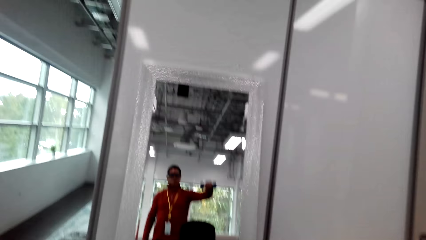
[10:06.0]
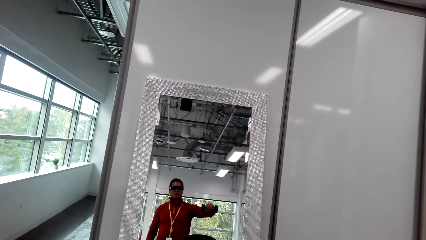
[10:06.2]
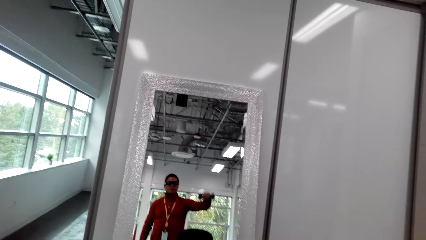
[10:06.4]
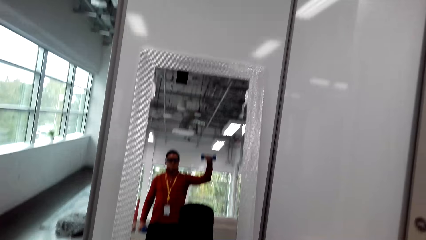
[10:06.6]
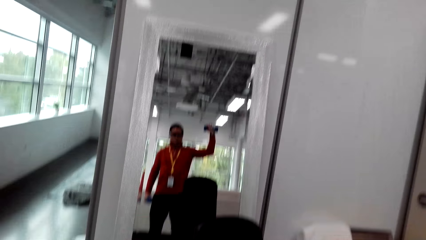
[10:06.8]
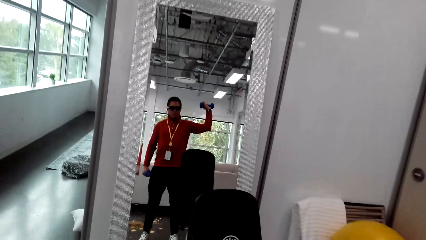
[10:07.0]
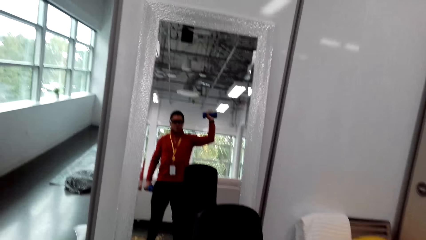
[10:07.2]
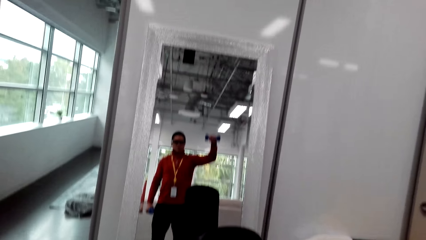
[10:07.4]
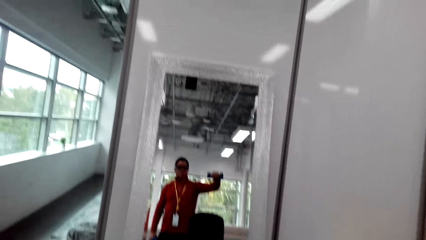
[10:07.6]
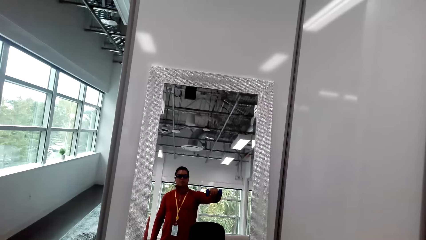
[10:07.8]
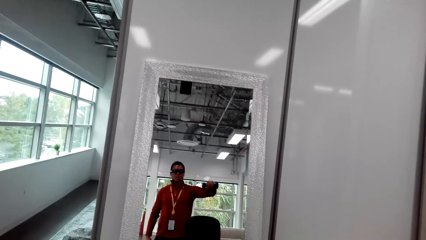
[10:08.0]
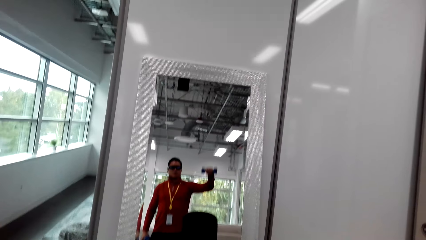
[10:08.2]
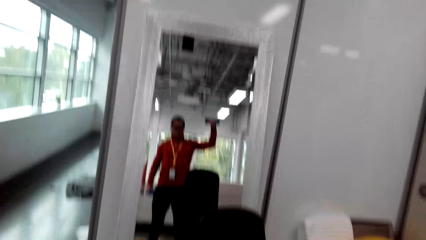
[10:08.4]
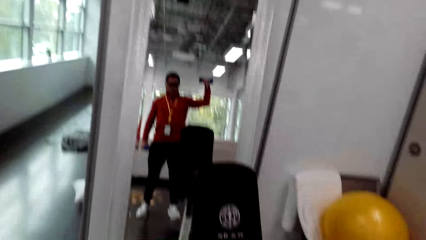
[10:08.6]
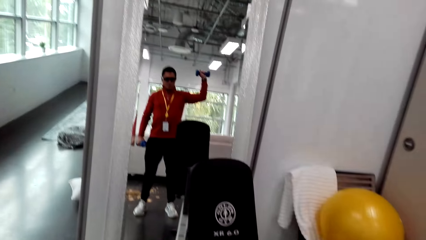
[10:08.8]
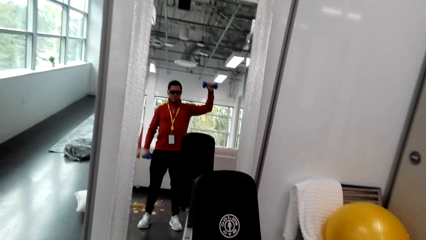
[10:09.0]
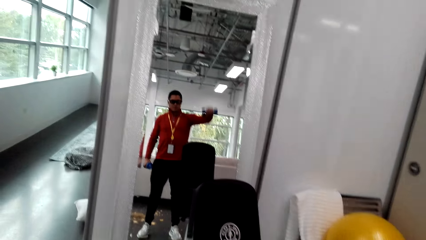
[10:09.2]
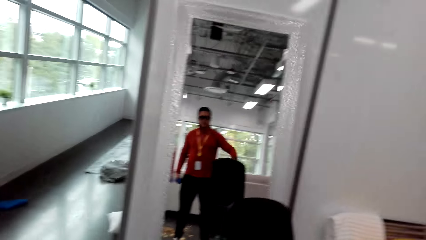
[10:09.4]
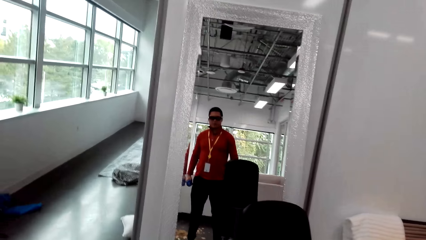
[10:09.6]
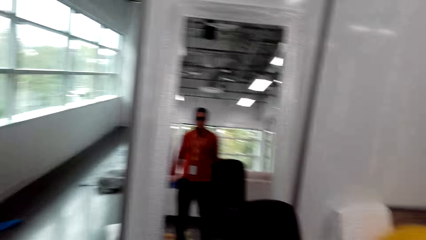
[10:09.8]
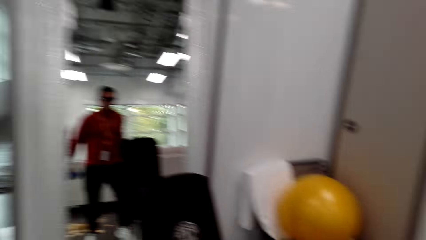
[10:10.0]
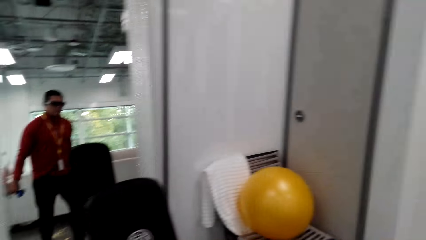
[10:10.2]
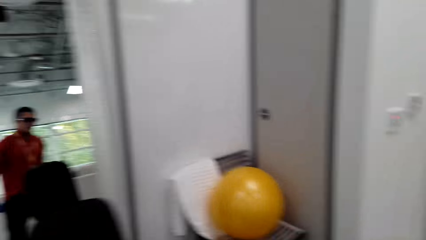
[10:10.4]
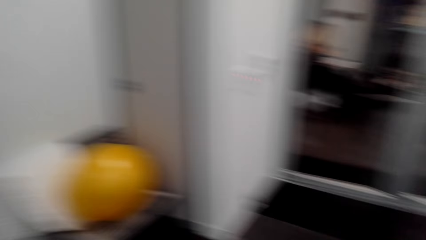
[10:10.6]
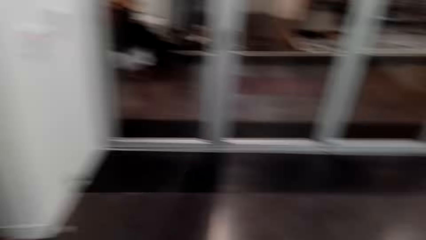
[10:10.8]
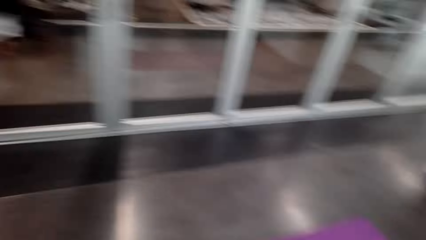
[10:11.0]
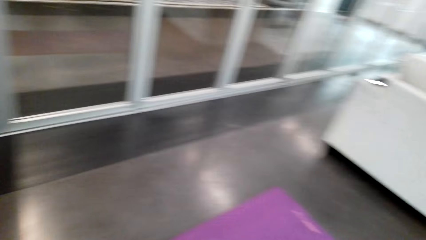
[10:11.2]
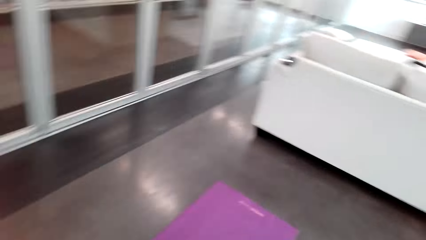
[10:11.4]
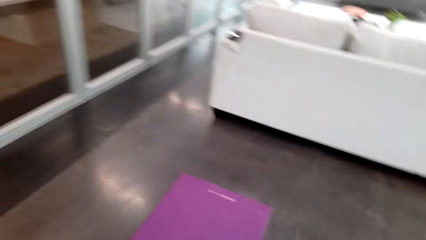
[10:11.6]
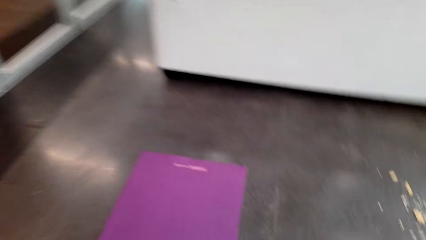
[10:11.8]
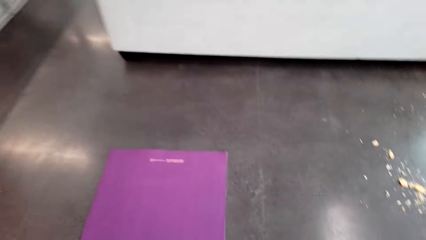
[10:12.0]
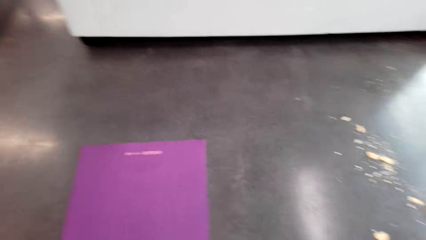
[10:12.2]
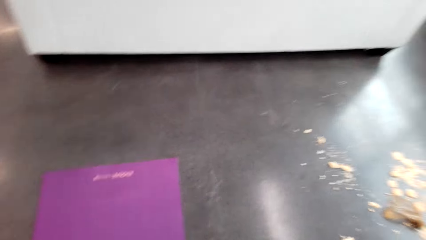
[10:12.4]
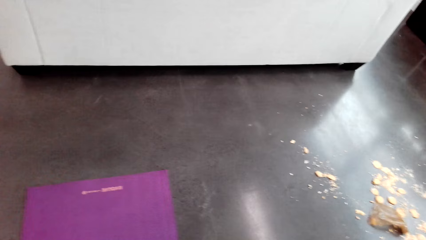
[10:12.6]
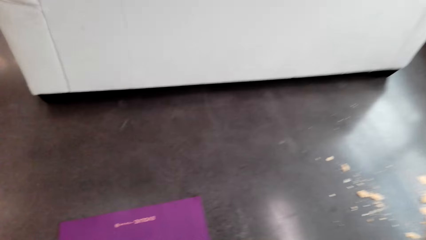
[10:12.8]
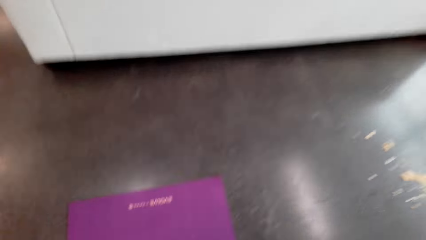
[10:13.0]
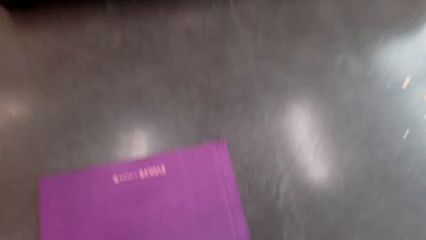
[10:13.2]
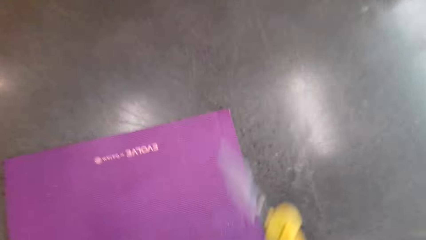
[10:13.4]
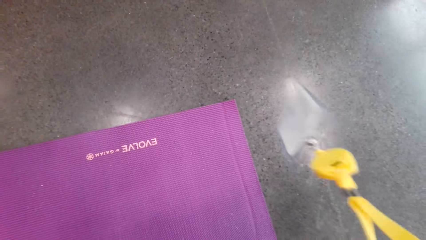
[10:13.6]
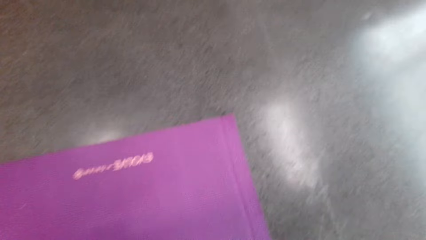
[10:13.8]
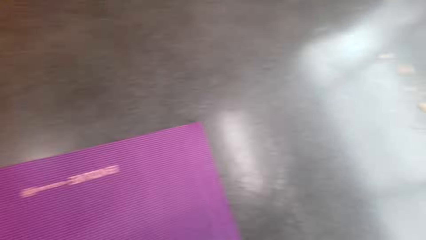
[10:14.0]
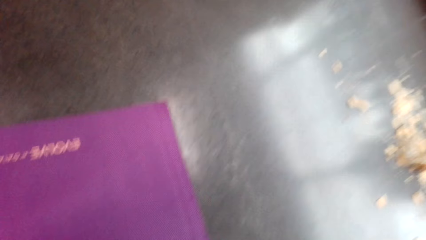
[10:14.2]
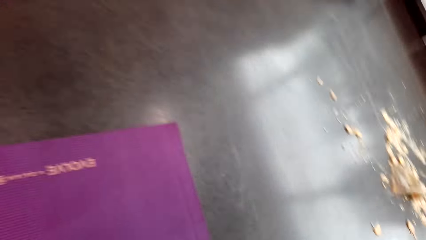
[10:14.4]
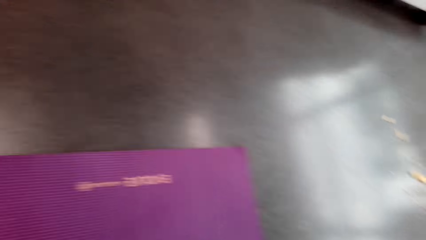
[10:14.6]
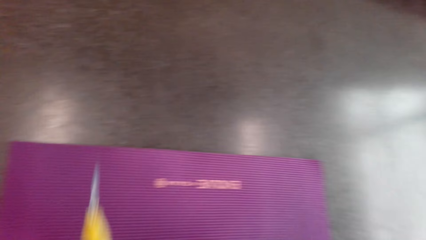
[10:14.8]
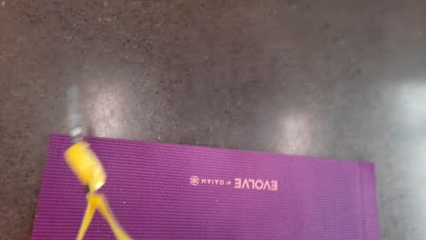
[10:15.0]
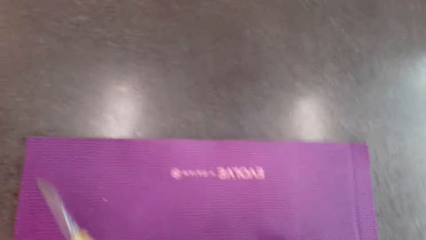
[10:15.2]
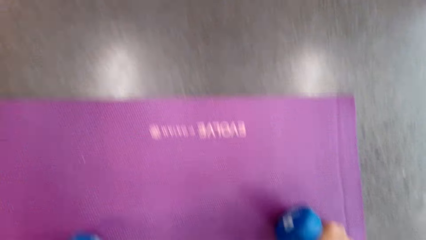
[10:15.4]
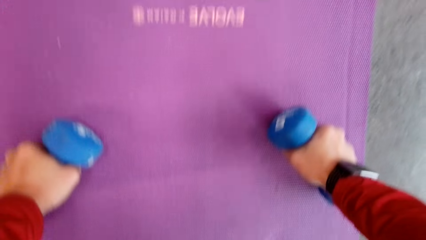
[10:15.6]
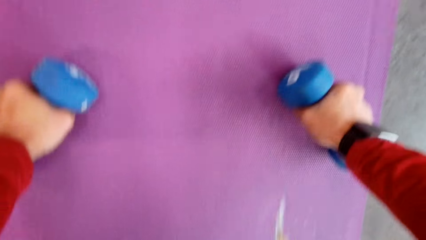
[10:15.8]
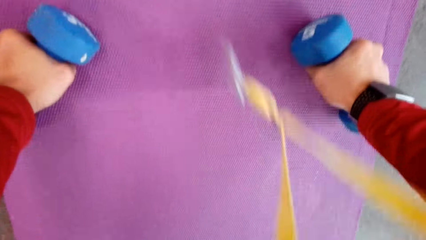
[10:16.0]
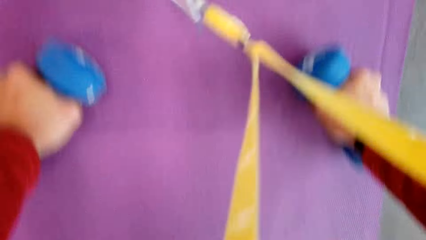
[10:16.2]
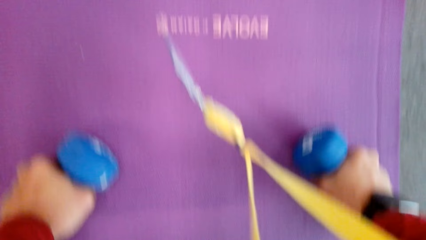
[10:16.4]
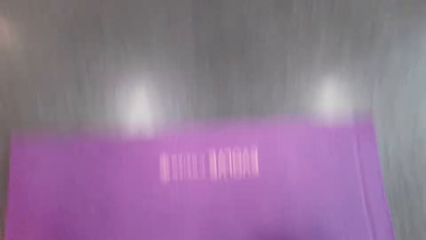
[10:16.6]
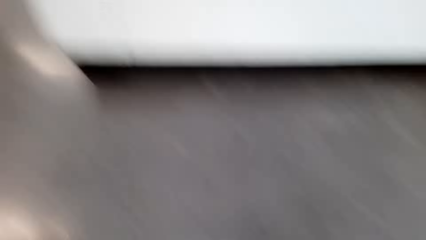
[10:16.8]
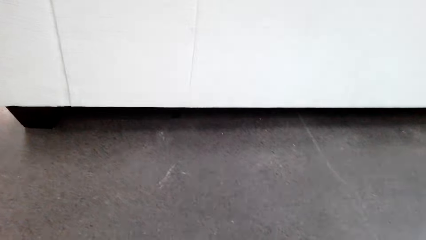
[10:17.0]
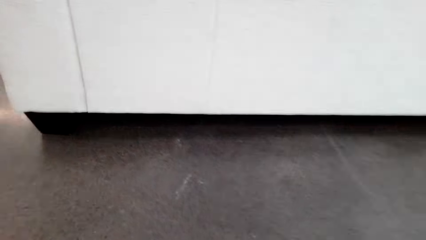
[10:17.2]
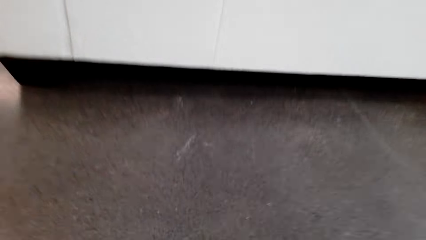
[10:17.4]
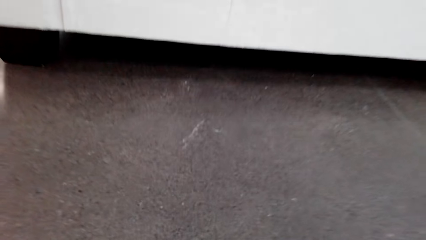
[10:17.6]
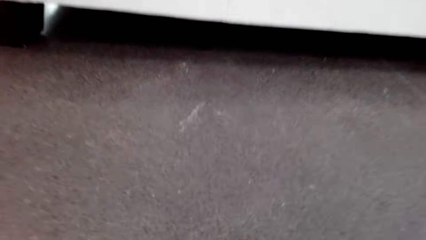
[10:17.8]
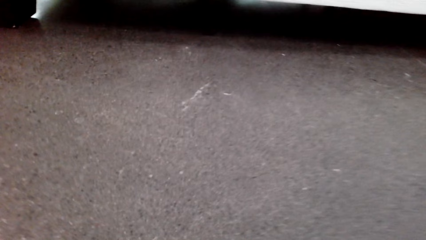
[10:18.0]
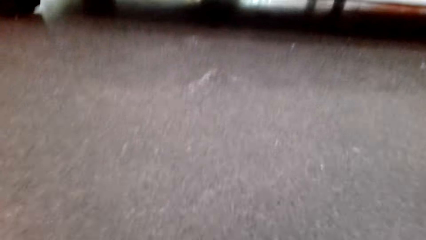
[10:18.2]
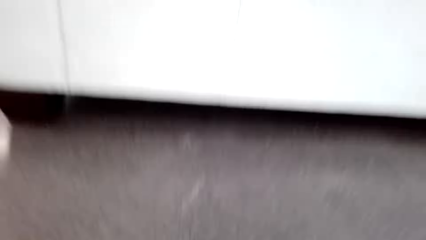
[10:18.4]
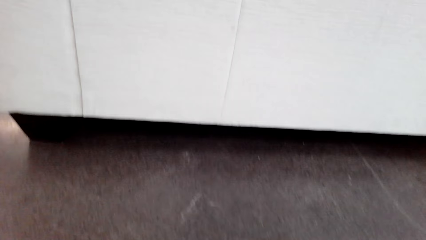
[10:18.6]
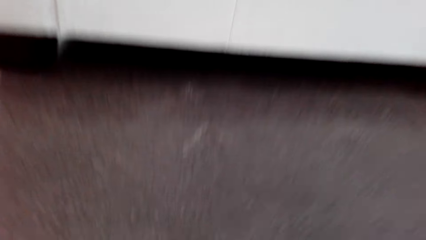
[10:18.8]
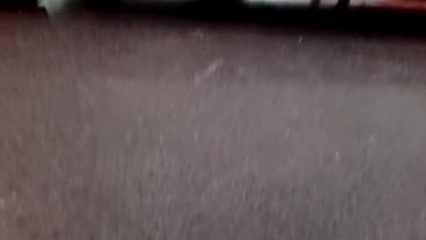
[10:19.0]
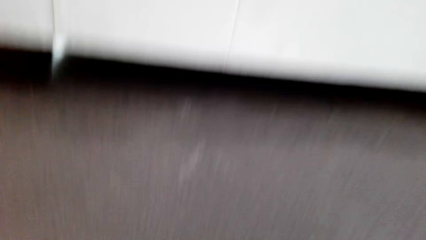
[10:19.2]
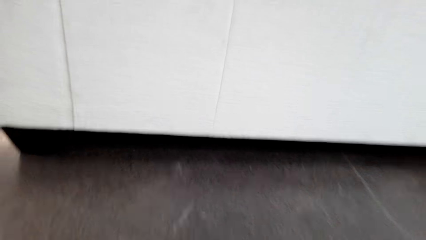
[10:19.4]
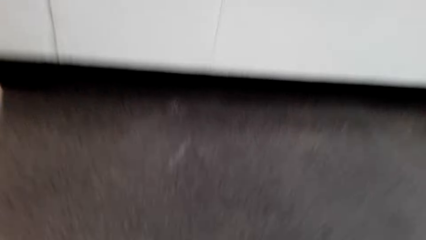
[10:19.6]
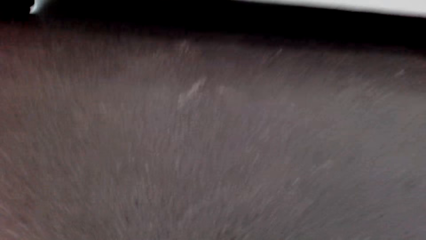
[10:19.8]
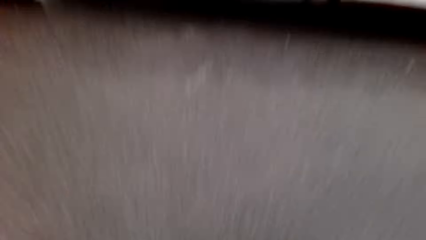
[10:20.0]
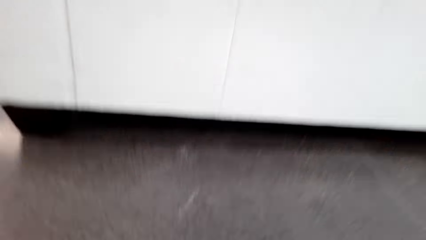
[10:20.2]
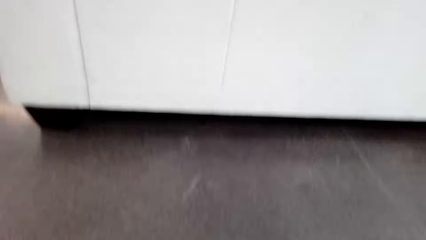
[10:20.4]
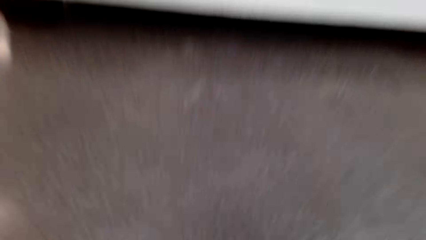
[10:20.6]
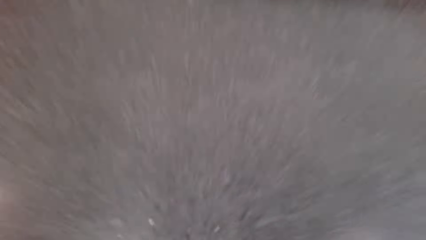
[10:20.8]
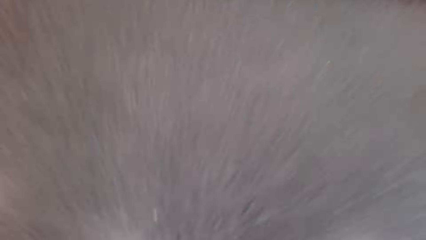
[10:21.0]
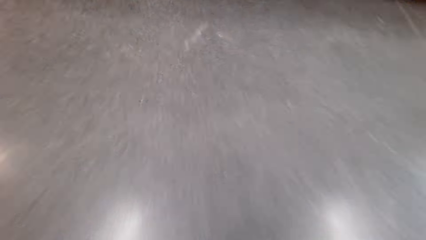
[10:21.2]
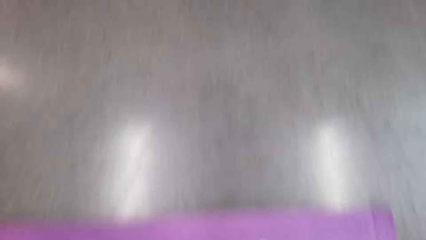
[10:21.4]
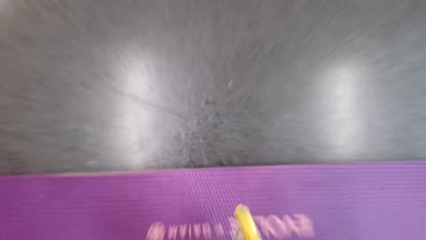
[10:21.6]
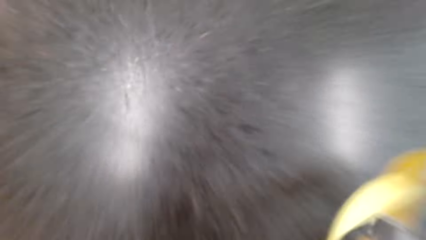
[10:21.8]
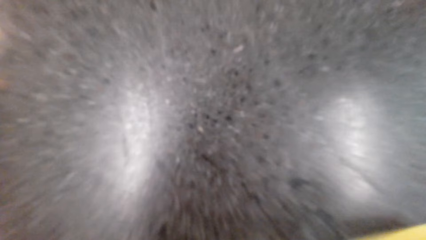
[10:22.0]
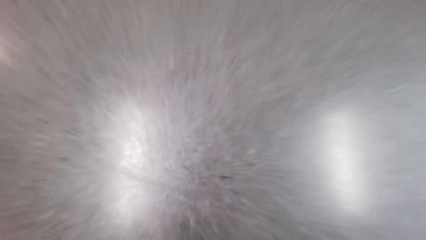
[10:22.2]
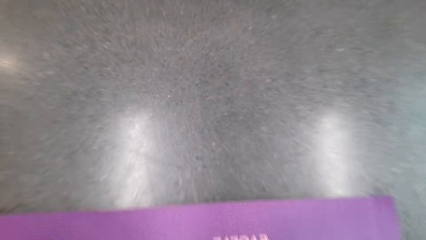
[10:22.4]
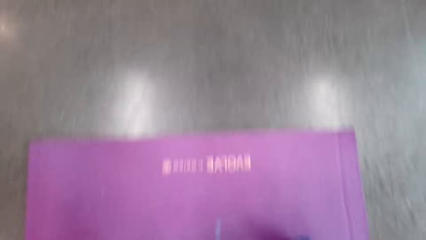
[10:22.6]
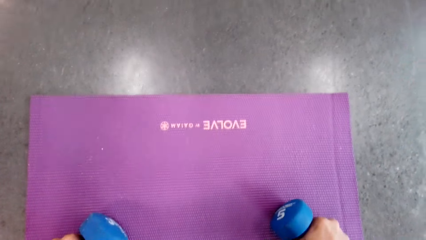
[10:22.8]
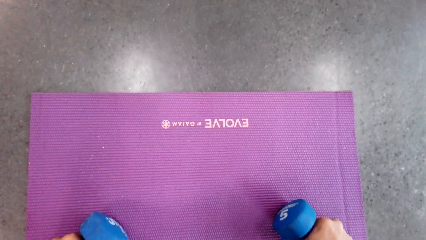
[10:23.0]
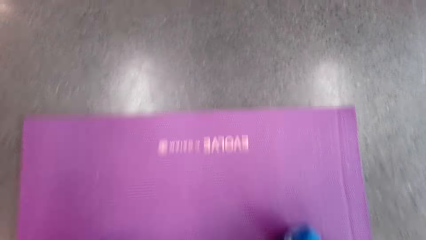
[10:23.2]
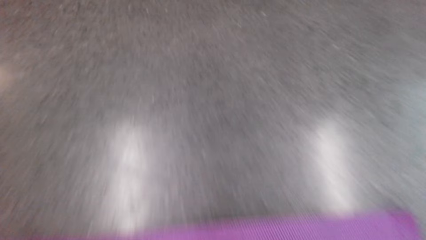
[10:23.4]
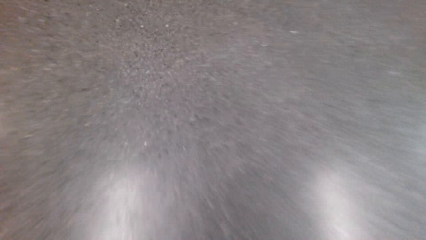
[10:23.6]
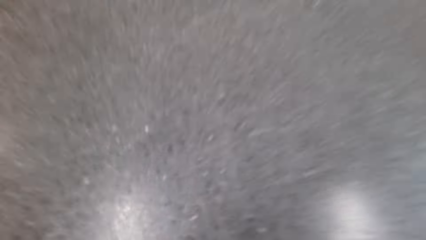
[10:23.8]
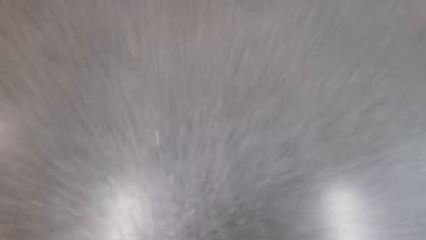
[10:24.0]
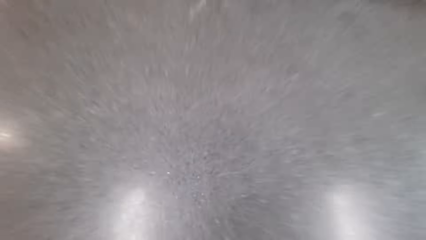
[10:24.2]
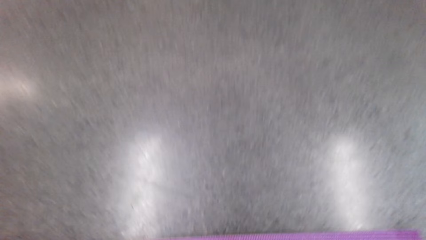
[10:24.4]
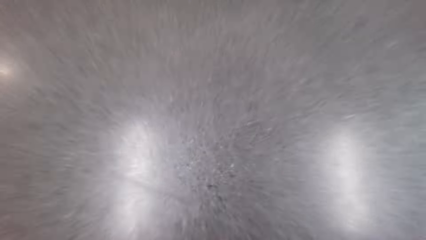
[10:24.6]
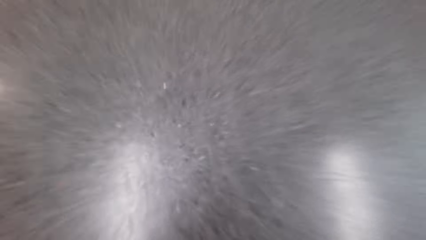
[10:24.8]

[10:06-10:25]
The camera wearer walks round the room. They place the dumbbells on the mat. They exercise. They move up and down on the mat.
